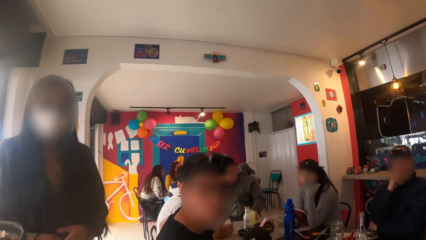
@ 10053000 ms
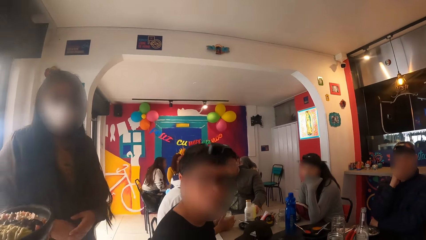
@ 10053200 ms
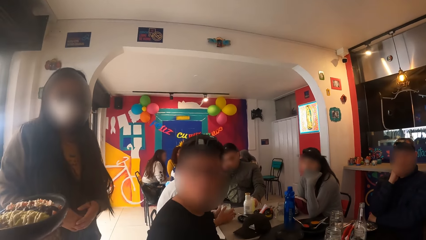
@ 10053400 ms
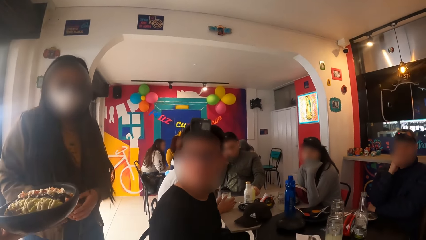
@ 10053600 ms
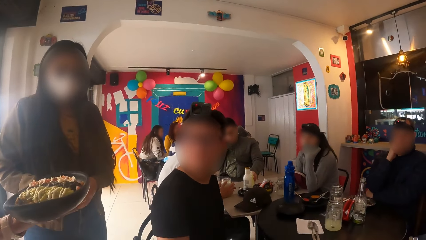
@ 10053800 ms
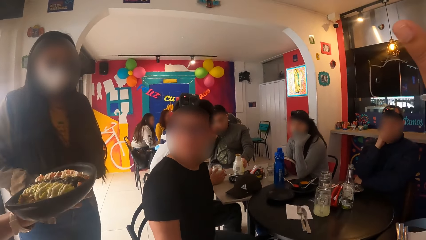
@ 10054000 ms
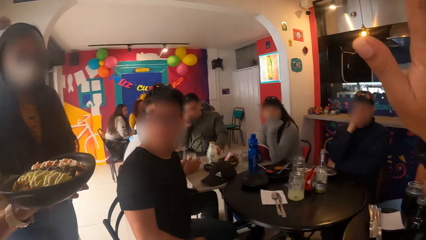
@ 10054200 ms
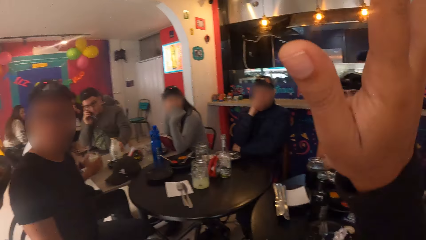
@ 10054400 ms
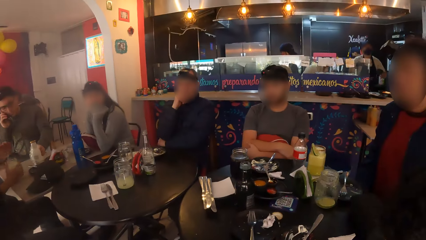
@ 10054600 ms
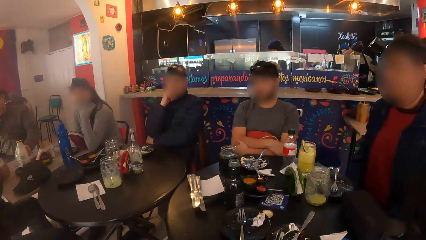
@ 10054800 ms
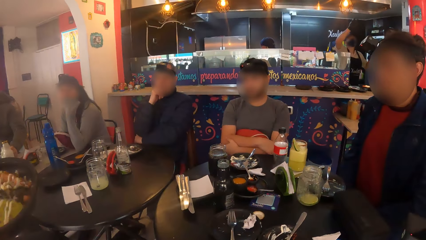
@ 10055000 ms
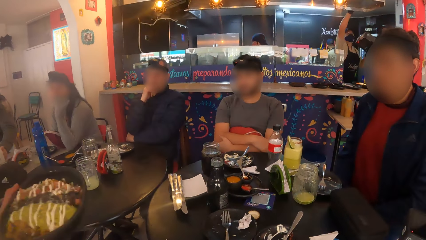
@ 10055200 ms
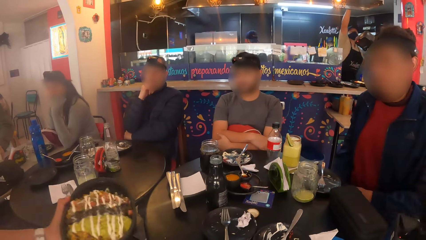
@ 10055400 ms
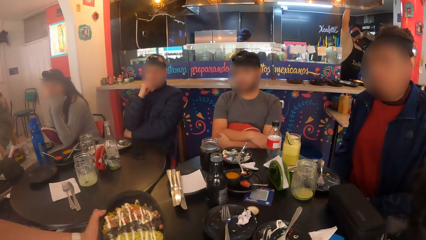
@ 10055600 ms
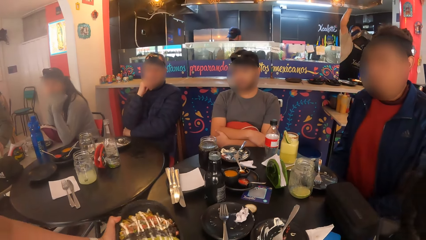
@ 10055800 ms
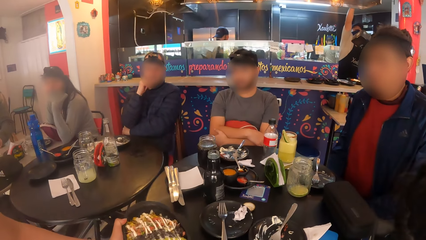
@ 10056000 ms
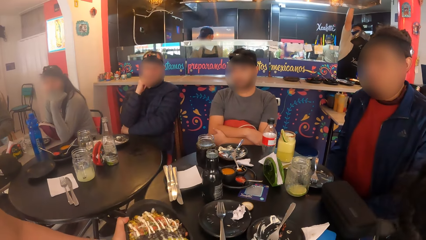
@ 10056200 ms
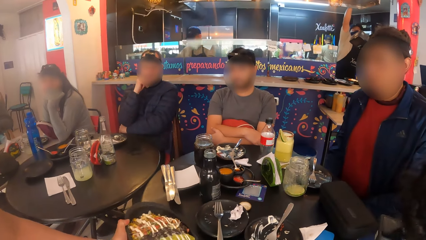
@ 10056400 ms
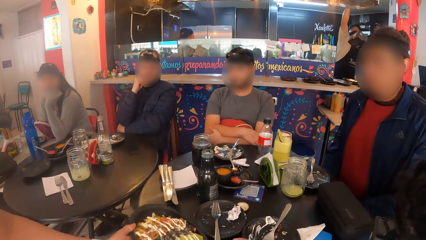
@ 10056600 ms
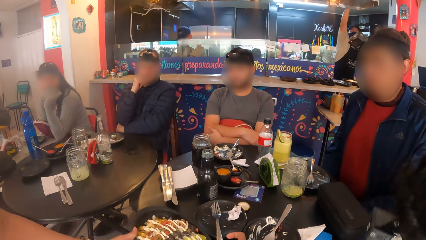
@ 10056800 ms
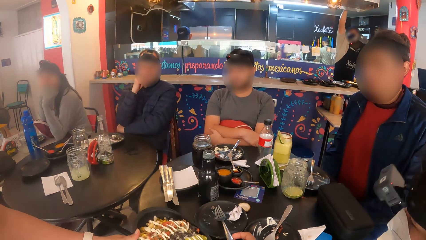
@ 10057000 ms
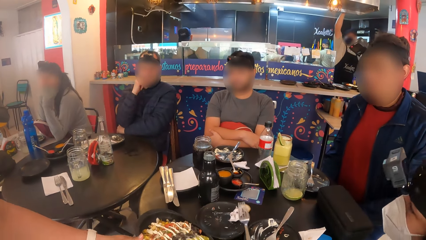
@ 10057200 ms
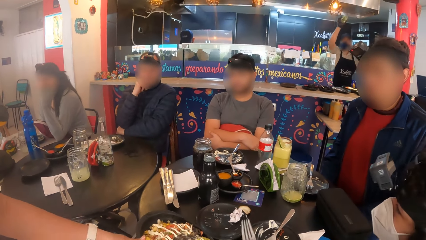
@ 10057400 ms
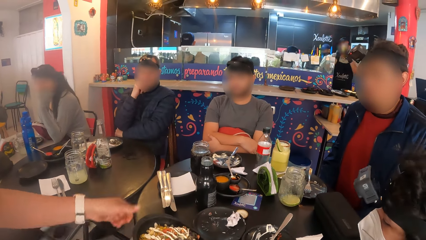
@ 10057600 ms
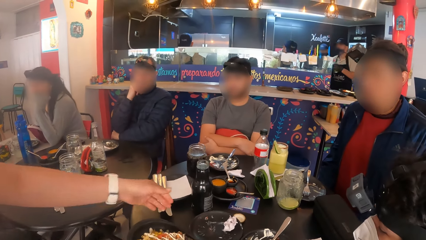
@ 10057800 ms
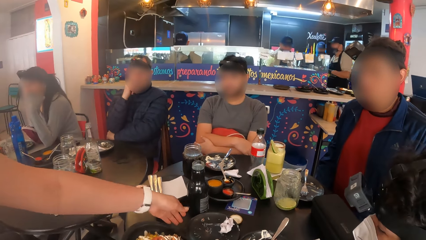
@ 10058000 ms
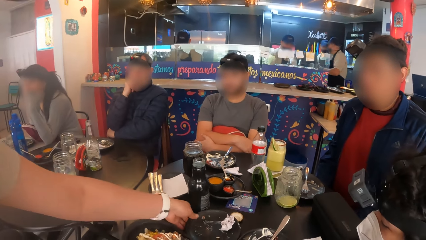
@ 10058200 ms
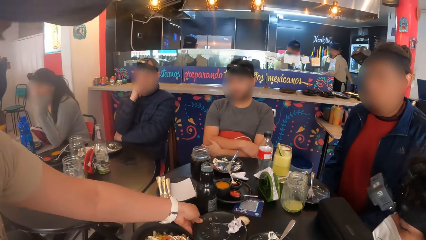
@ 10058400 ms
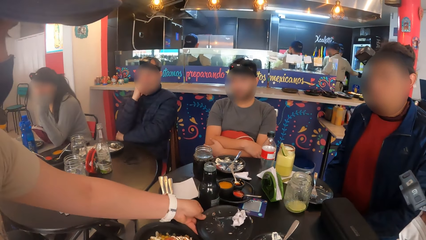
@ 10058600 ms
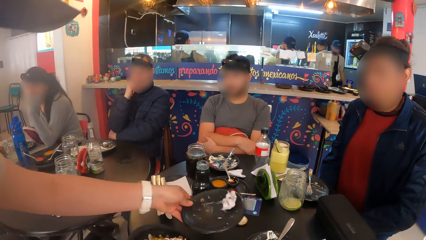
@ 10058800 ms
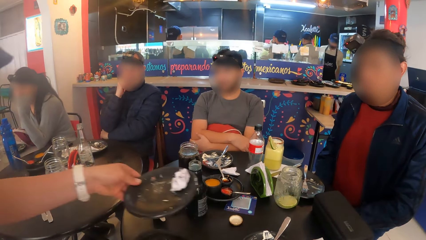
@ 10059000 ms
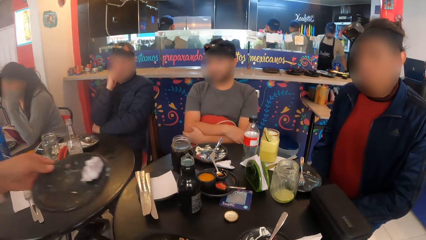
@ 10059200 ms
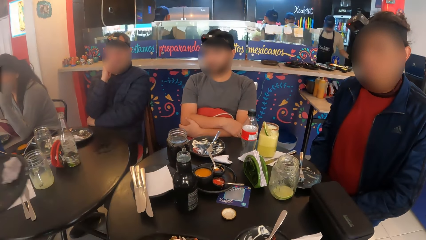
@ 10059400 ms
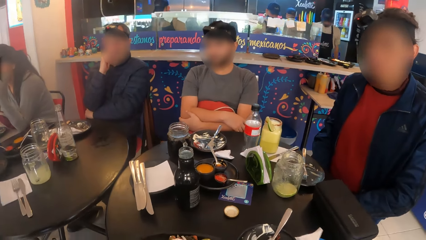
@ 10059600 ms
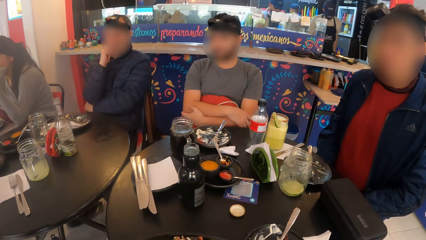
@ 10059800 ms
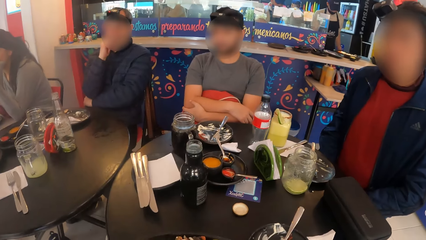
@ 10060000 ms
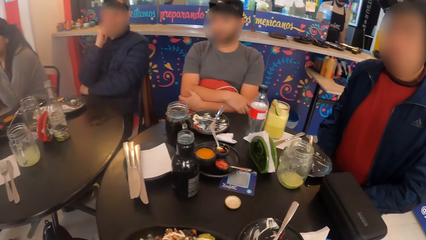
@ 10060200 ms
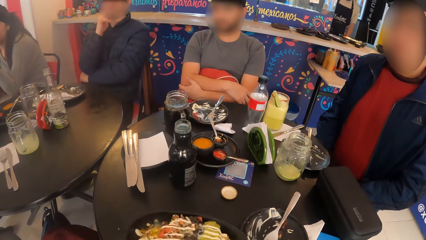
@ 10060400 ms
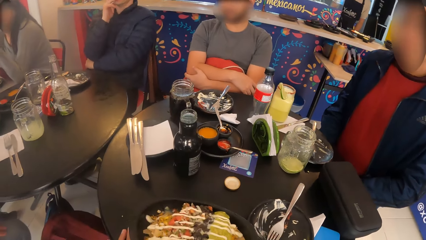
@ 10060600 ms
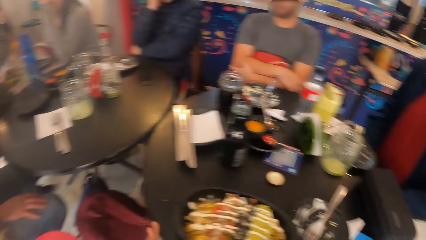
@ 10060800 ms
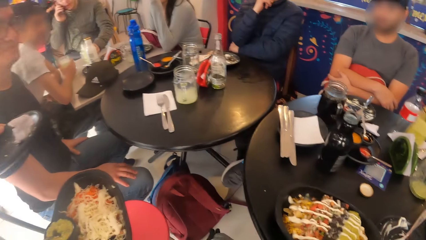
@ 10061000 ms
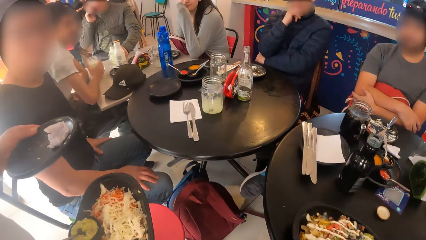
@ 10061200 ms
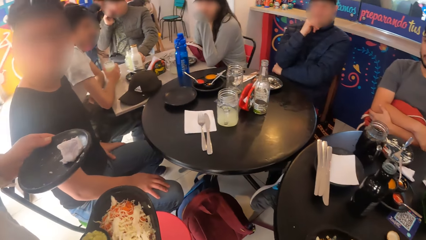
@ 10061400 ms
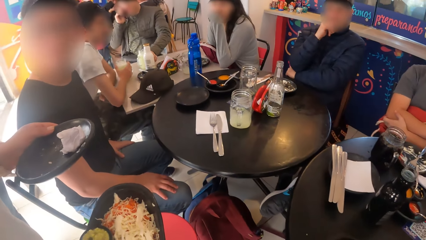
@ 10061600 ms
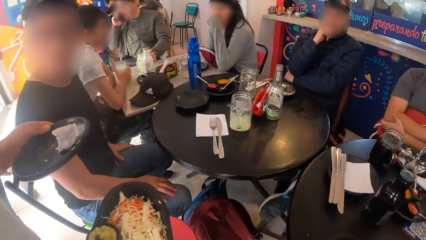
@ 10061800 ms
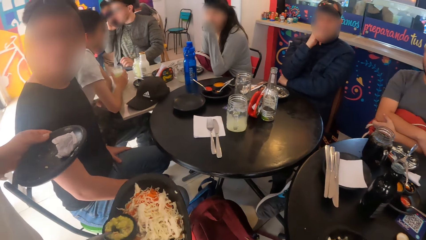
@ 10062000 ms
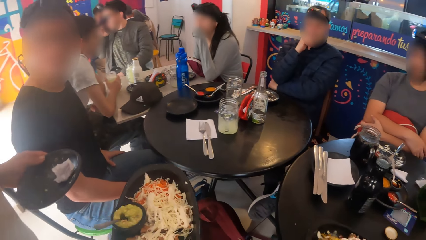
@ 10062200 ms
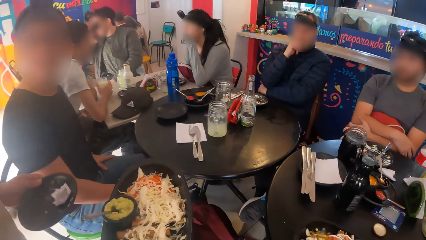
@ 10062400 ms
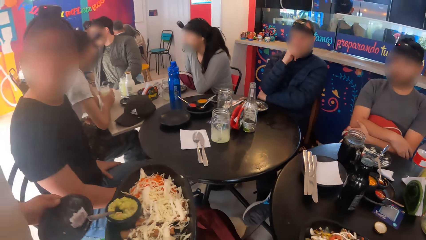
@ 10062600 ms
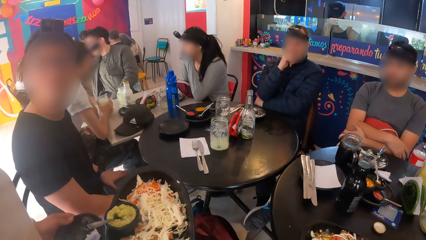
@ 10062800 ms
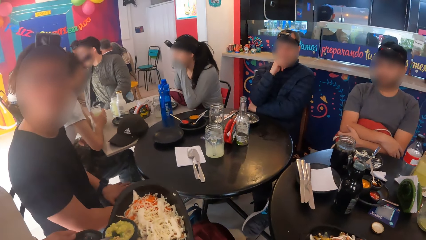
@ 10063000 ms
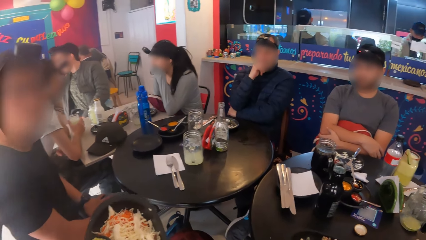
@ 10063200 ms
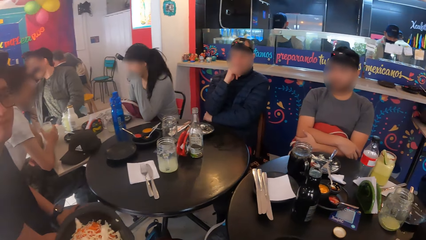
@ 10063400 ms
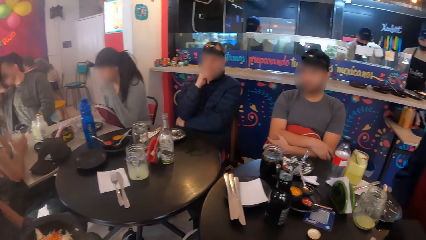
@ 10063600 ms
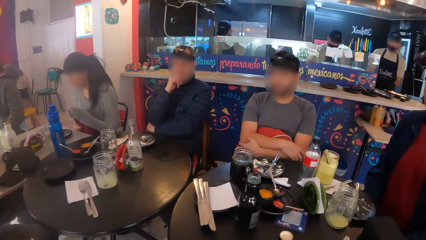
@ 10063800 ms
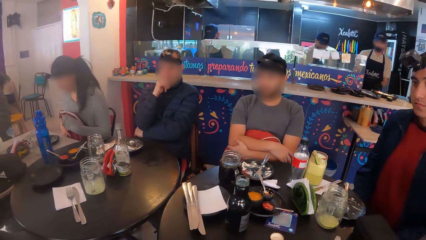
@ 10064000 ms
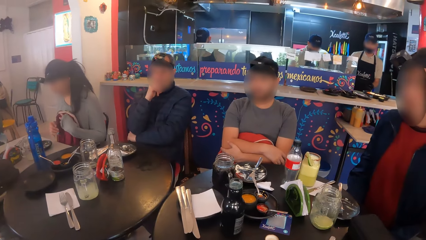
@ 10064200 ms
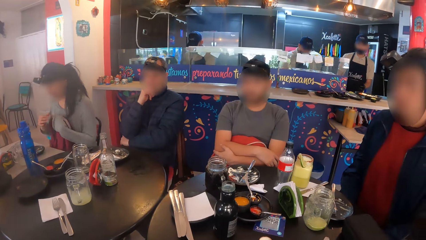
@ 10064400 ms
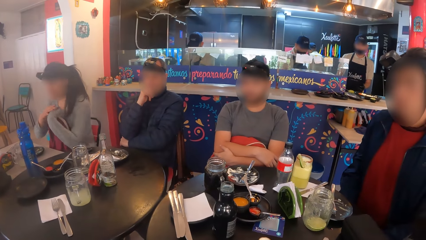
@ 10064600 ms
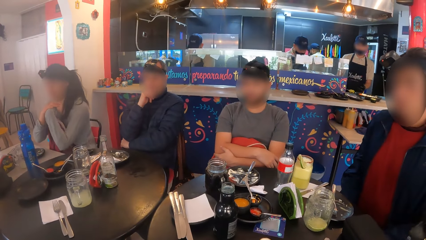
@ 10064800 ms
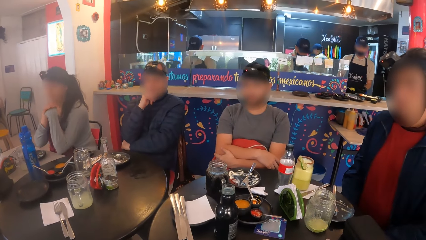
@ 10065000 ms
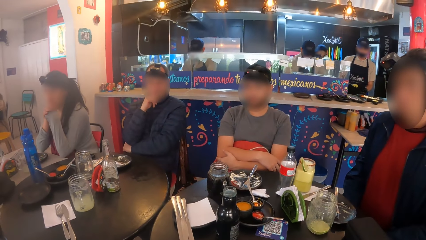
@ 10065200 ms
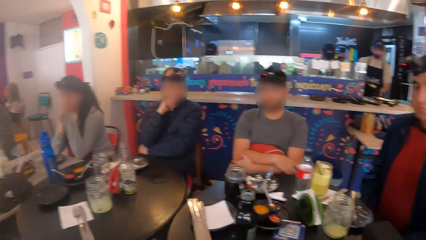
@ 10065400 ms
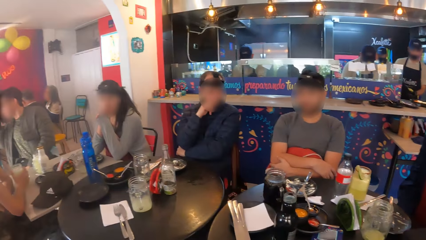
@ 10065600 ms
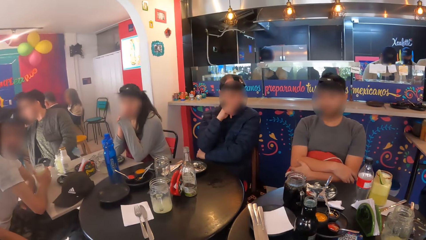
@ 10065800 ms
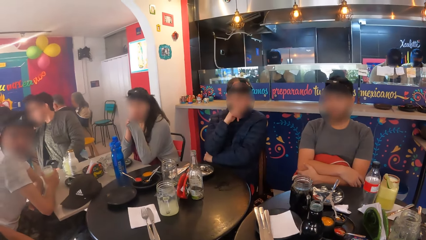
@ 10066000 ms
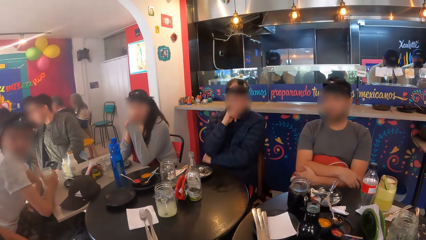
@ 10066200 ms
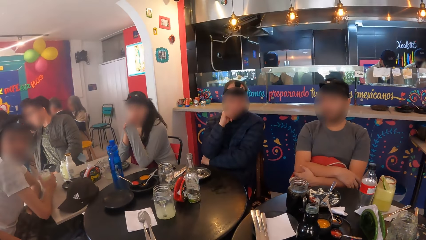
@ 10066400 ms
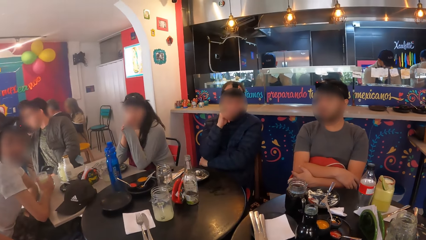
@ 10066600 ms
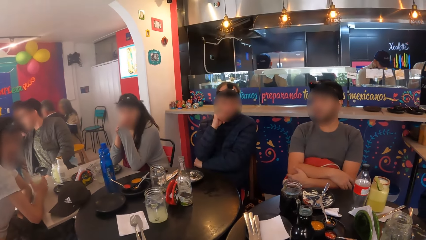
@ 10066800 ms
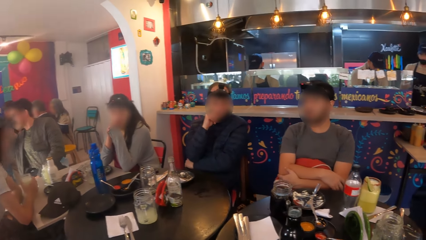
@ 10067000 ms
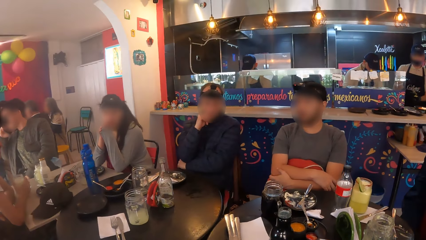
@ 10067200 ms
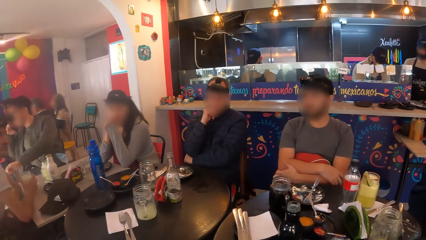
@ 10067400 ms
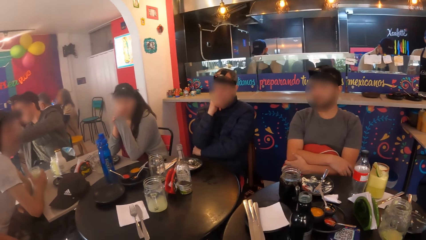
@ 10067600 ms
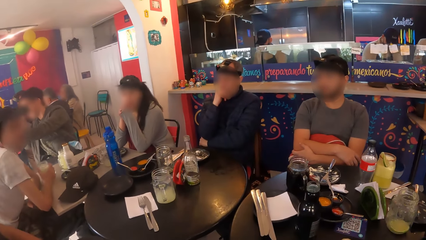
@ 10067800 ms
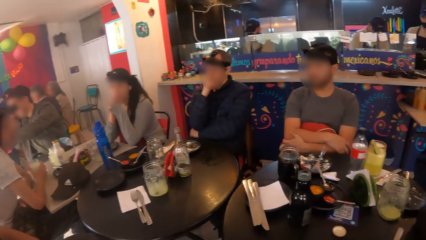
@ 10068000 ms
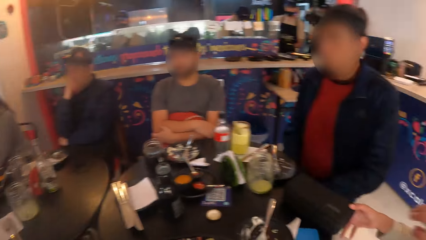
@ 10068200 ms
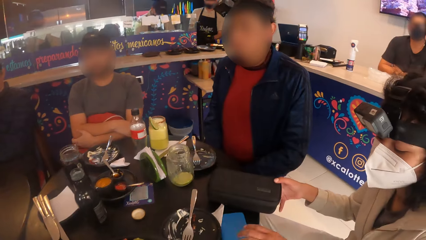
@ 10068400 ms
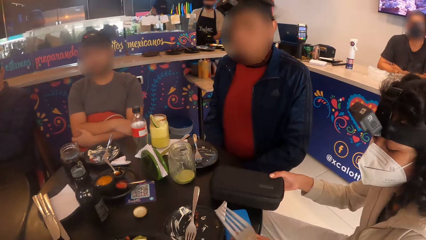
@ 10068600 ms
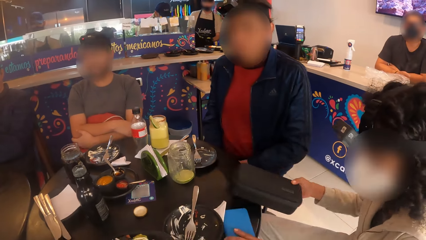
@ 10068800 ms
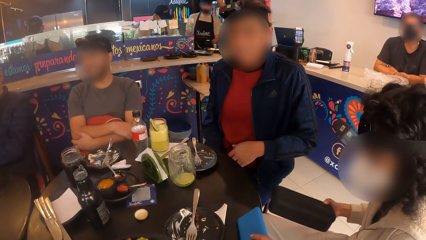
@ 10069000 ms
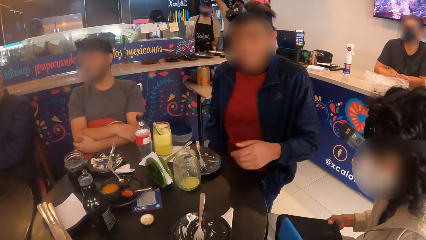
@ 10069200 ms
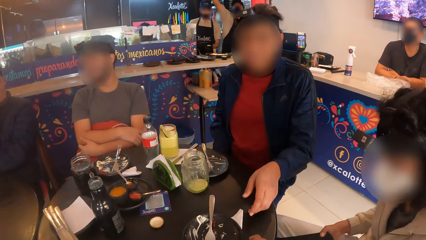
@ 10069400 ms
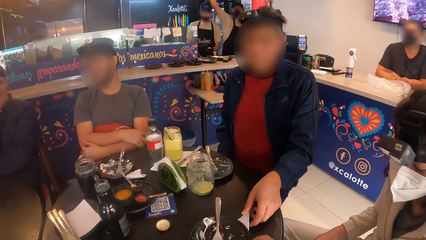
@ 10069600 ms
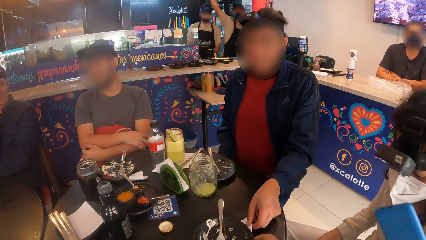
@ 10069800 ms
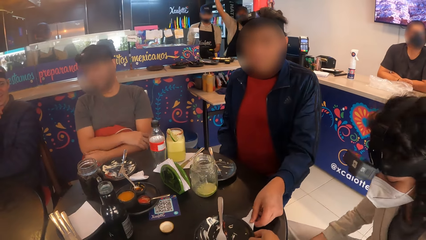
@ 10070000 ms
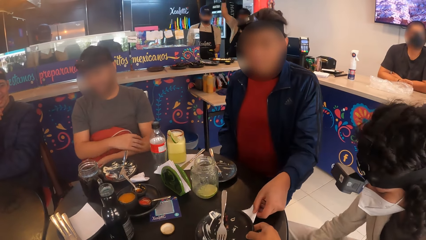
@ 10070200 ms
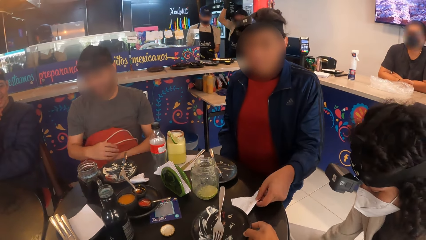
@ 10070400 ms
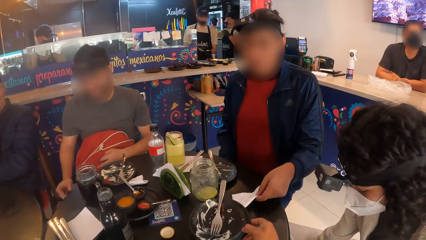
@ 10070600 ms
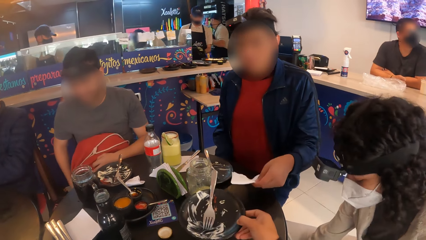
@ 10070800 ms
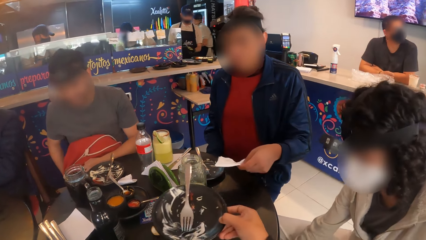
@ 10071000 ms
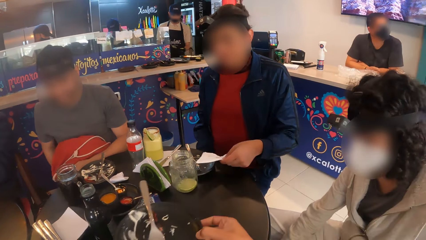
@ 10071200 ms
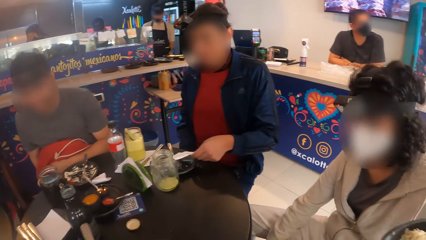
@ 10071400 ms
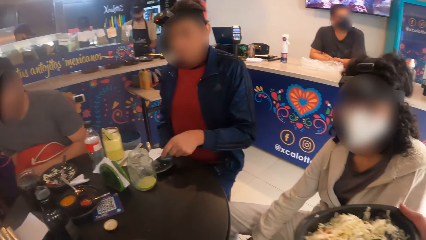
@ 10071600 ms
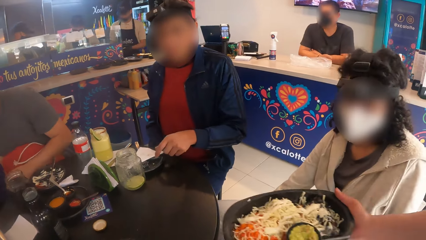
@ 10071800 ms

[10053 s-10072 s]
The camera wearer gesticulates with her right hand. The waitress places a plate of salad in her left hand on the table. The camera wearer picks up a fork from an empty plate on the table with her right hand. She moves the fork. The waitress carries the empty plate from the table with her left hand. A woman rests her elbows on the table. The camera wearer looks around. Another woman carries a camera bag from the table with her right hand and places the camera bag in her right hand under the table. A man picks up a serviette under an empty plate on the table with his left hand. The man pulls the serviette. The camera wearer carries the empty plate from the table with her right hand.
